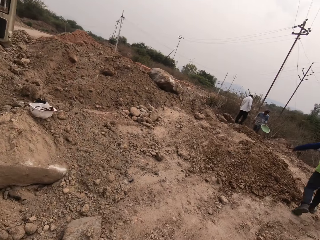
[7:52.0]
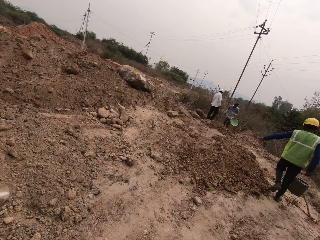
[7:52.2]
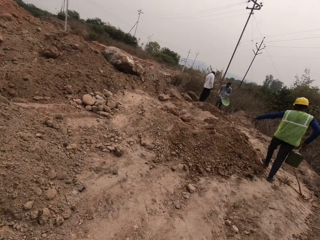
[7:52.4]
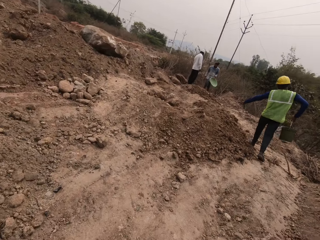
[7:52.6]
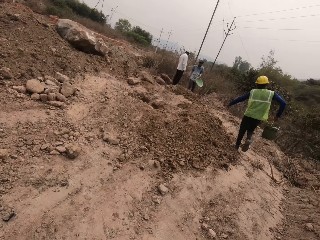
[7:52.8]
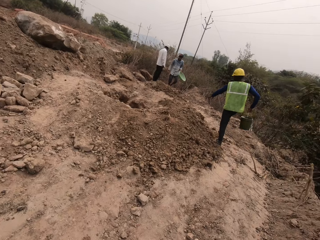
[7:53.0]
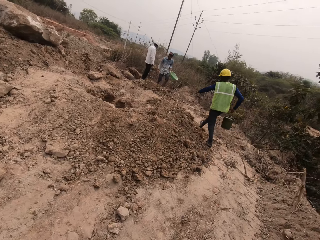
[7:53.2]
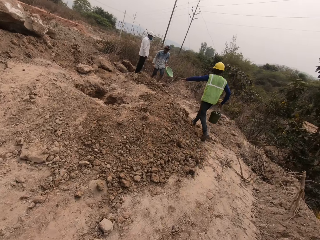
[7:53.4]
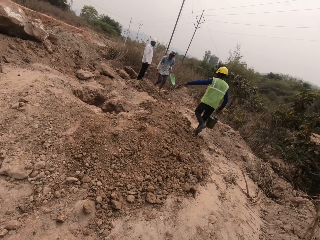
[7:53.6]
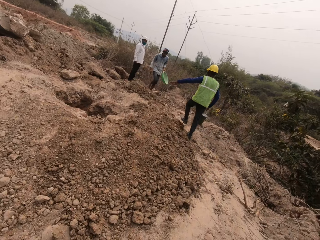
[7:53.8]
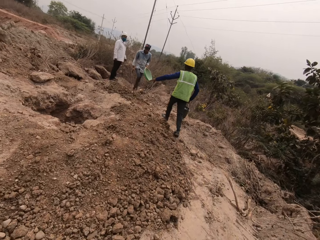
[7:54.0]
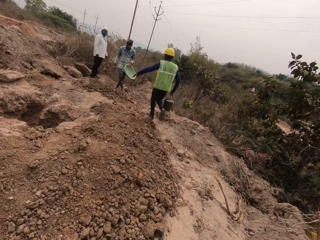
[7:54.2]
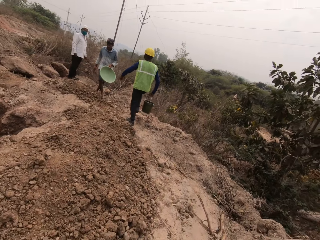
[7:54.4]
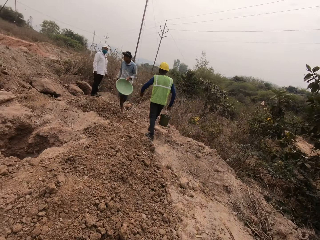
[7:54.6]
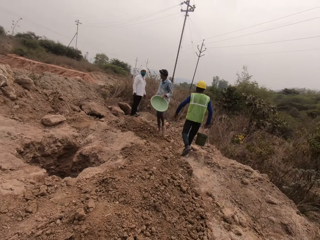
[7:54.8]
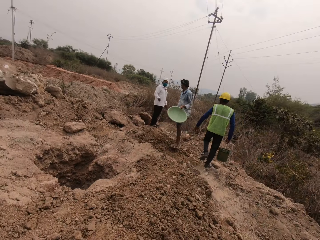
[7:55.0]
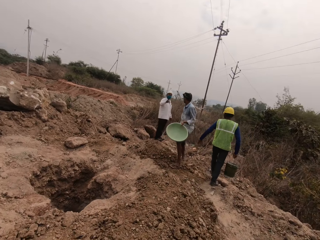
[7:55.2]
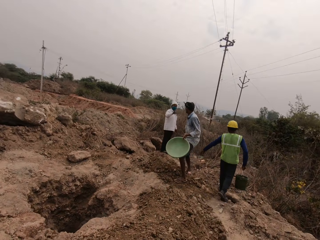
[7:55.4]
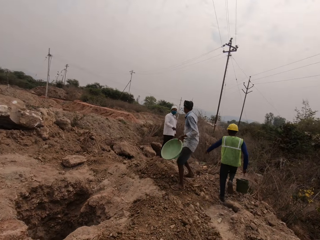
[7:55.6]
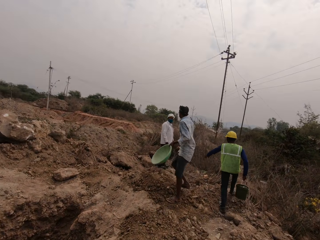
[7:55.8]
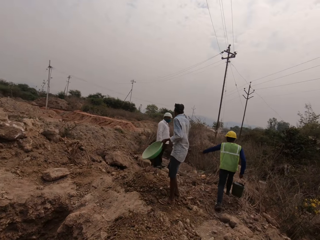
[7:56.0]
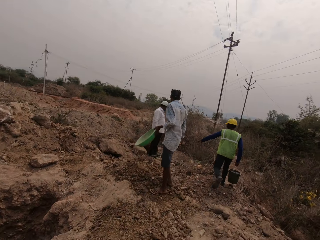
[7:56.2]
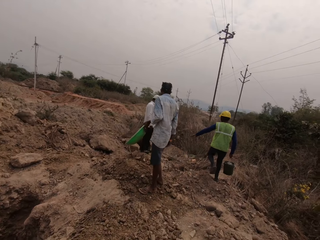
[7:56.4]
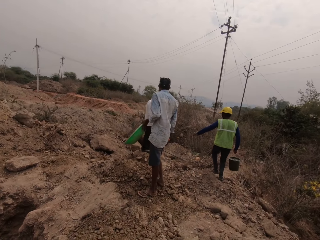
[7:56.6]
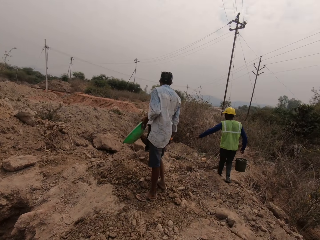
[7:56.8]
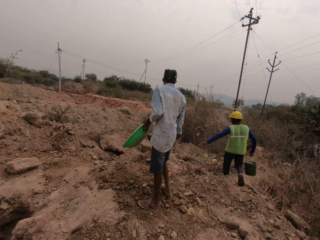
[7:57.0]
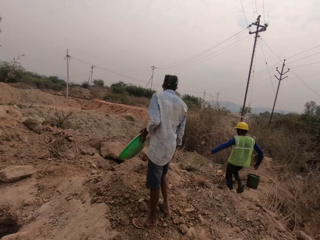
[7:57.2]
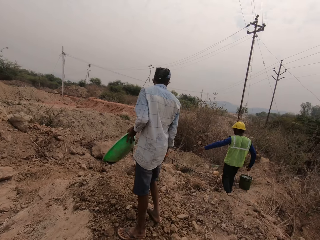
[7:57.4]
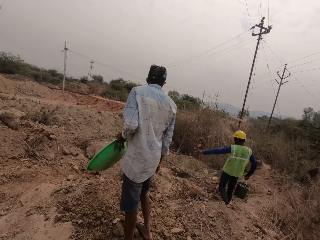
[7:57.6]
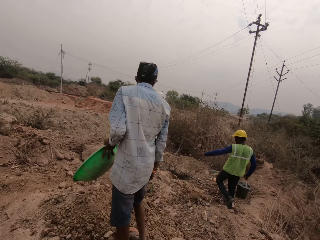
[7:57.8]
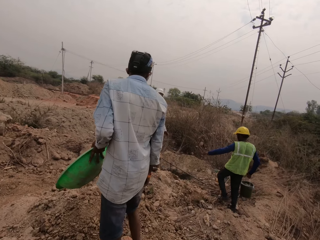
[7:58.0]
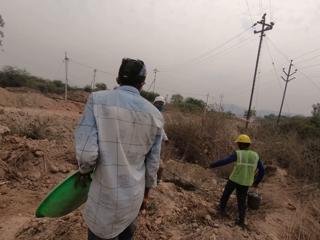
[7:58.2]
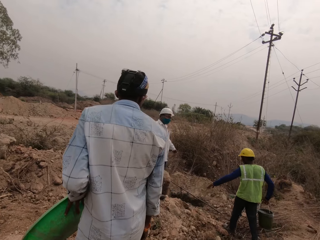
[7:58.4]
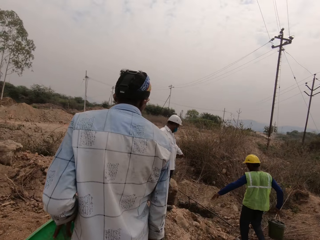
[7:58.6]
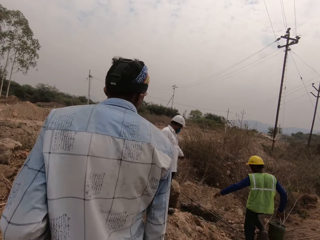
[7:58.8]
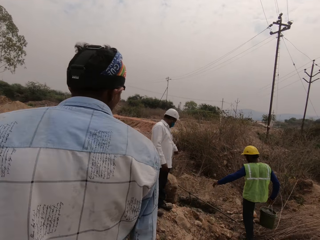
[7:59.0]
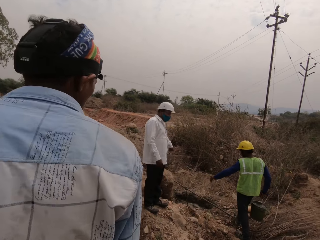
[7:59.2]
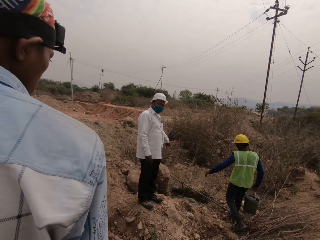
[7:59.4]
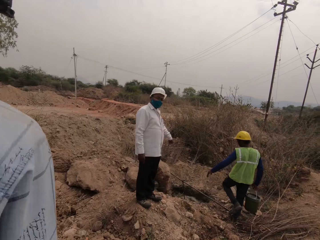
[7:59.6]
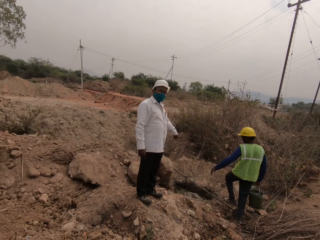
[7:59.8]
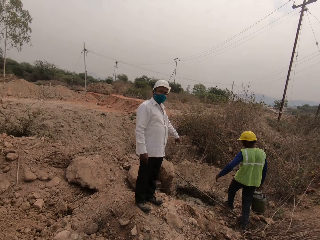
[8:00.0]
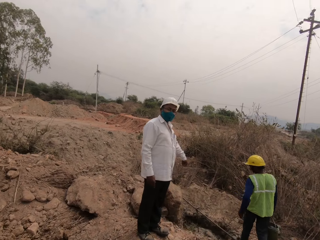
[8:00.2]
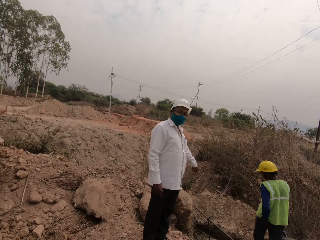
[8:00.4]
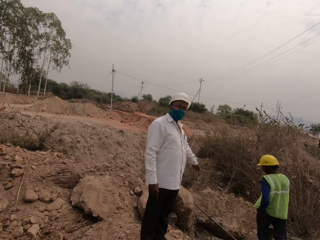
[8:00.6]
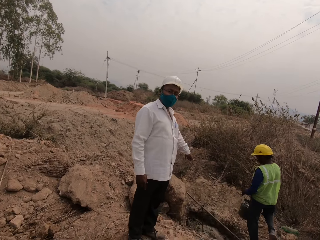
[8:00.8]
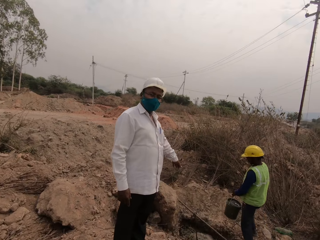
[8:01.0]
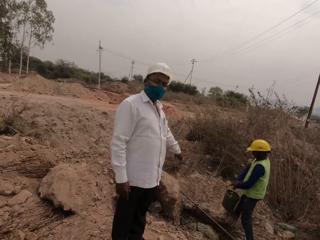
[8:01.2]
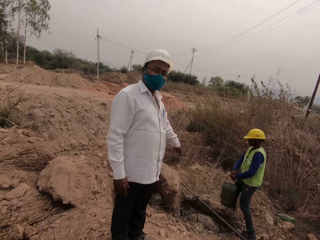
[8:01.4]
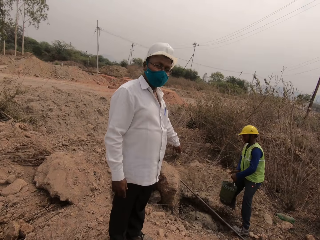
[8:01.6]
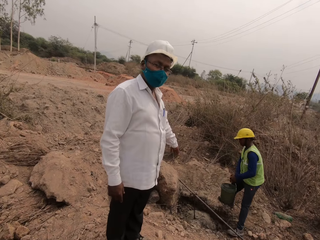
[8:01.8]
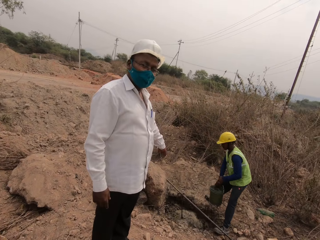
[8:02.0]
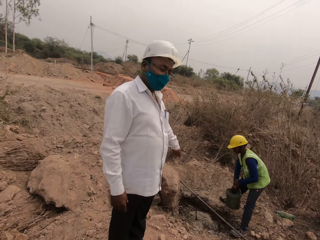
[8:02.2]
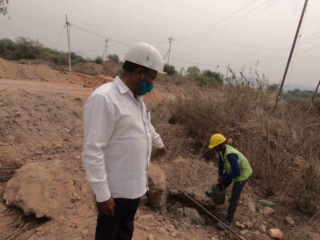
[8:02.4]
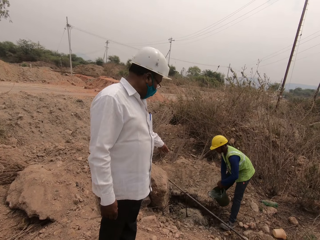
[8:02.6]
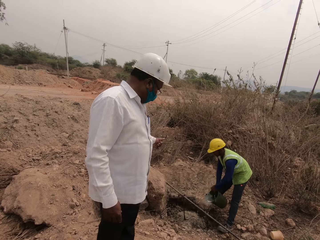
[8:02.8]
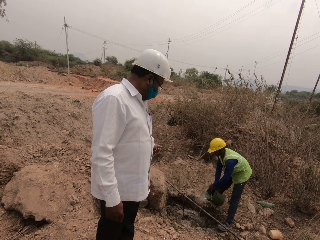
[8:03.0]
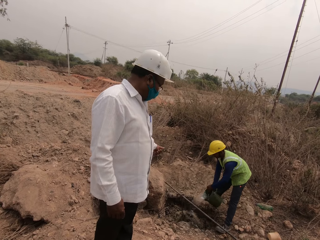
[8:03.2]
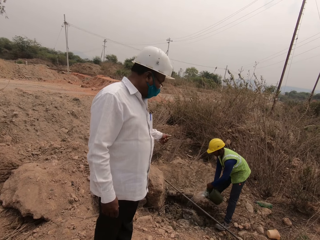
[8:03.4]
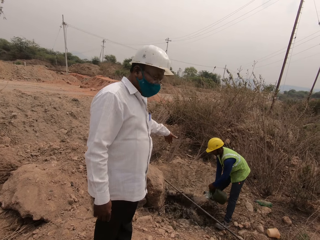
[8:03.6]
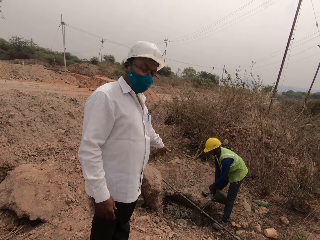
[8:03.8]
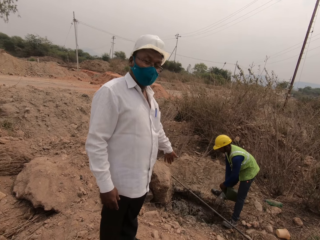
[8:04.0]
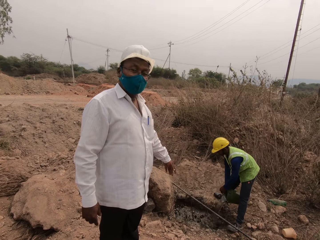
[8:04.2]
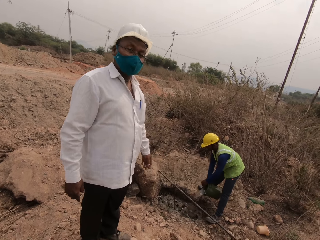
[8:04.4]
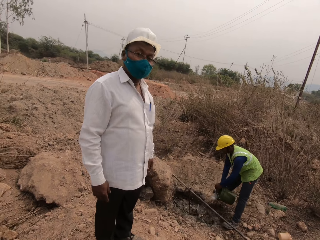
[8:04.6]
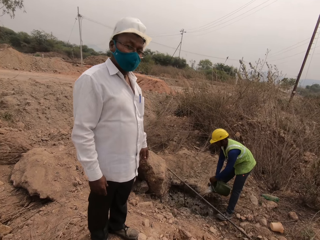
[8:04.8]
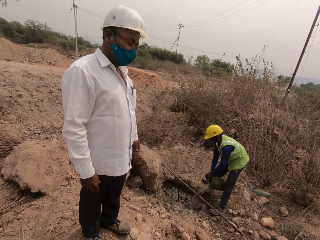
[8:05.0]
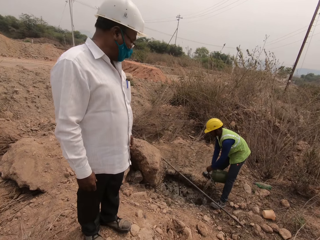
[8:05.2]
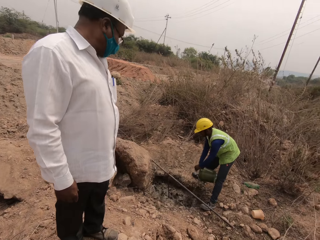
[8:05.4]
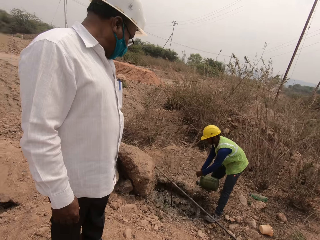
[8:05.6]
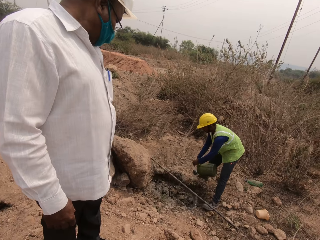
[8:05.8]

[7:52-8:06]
A man interacts with the camera wearer and another man. A third man holds the bucket of water with both hands. A man talks to the camera wearer. The third man pours water from the bucket into the hole on the ground with both hands.

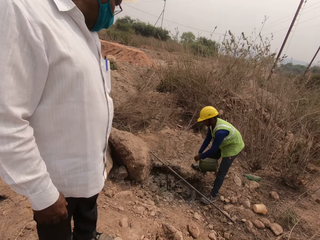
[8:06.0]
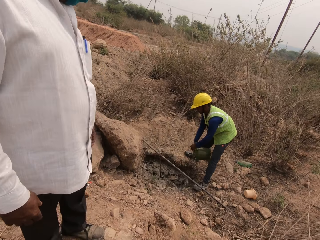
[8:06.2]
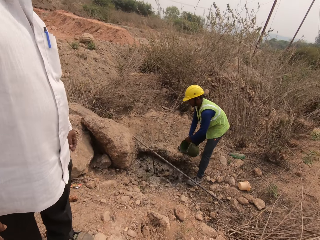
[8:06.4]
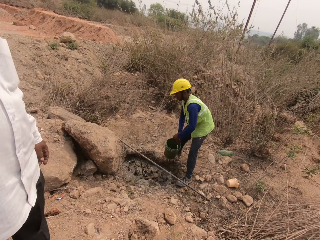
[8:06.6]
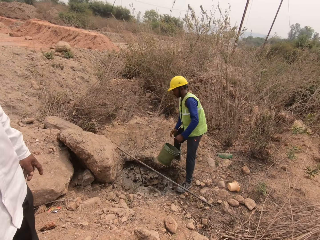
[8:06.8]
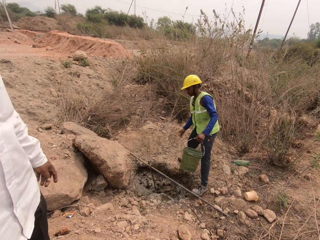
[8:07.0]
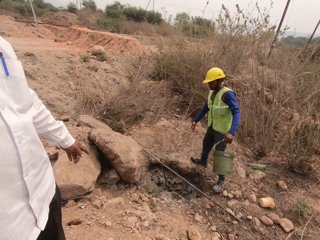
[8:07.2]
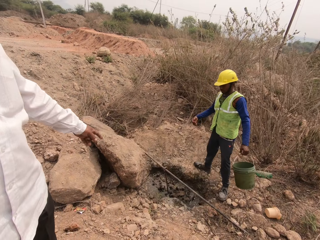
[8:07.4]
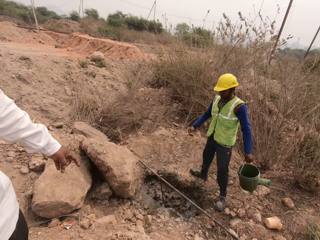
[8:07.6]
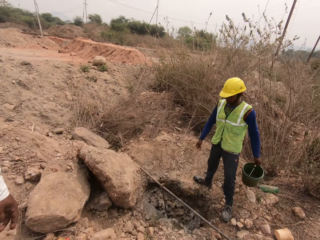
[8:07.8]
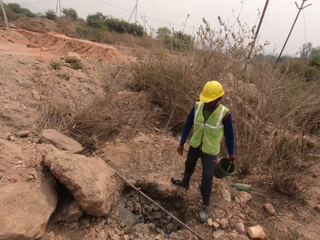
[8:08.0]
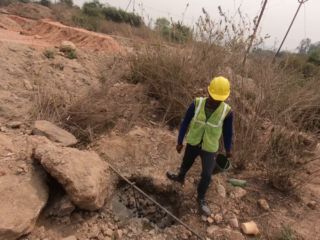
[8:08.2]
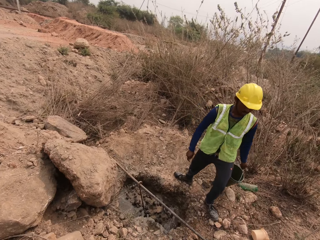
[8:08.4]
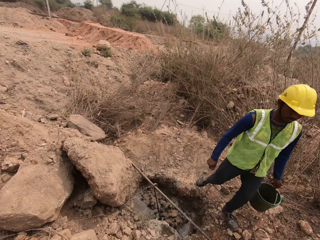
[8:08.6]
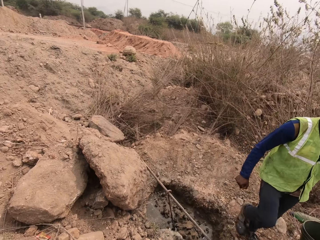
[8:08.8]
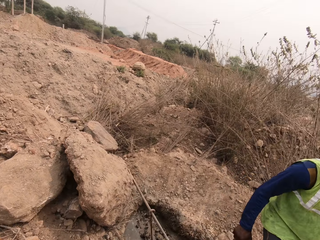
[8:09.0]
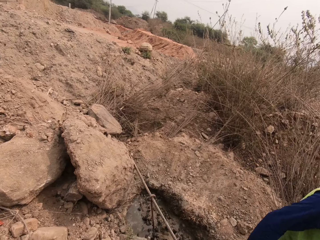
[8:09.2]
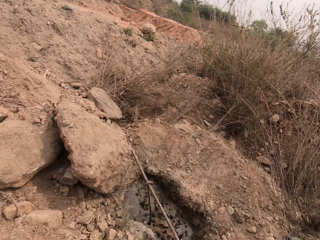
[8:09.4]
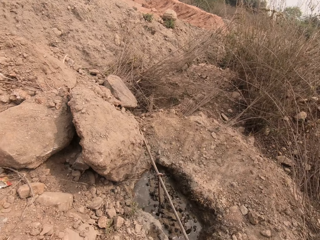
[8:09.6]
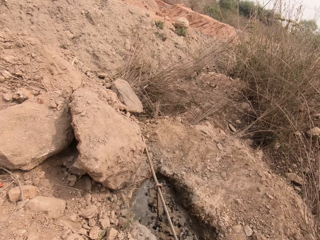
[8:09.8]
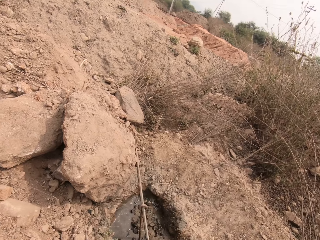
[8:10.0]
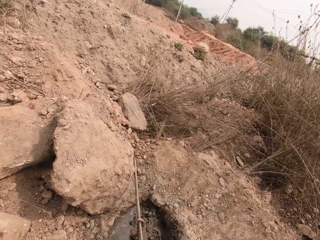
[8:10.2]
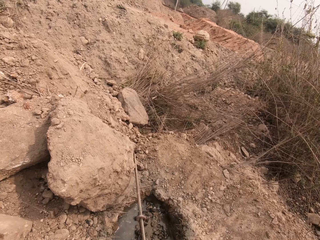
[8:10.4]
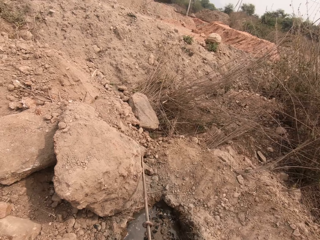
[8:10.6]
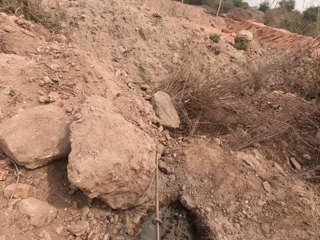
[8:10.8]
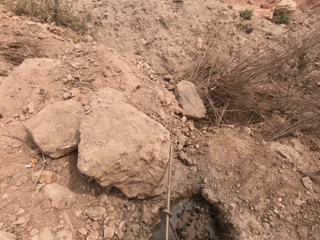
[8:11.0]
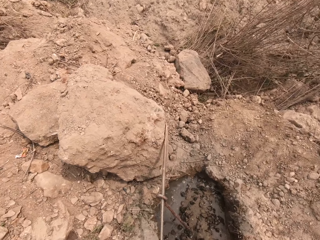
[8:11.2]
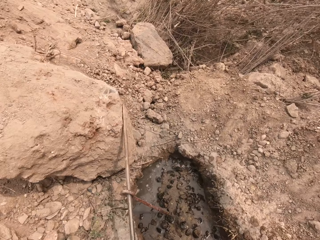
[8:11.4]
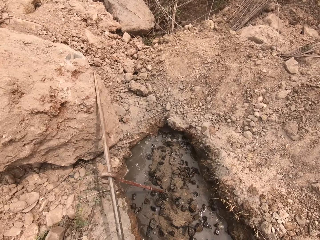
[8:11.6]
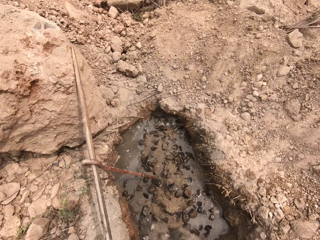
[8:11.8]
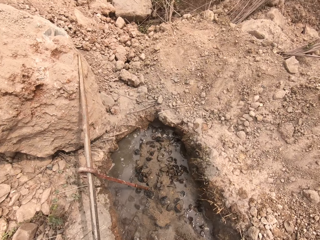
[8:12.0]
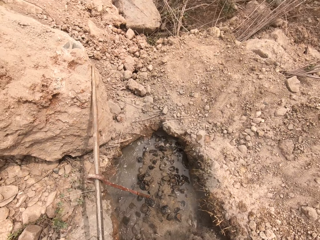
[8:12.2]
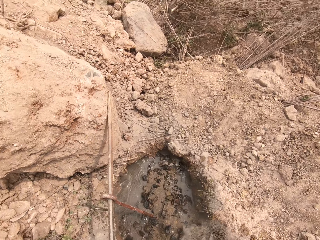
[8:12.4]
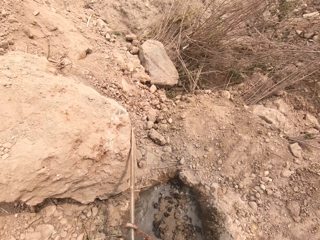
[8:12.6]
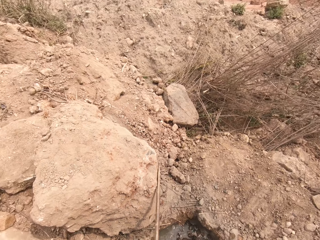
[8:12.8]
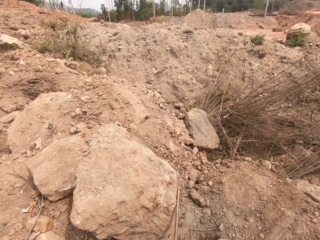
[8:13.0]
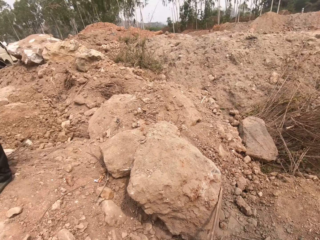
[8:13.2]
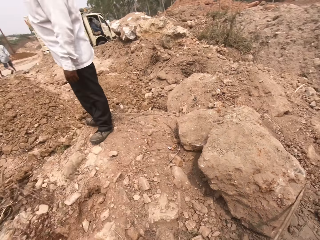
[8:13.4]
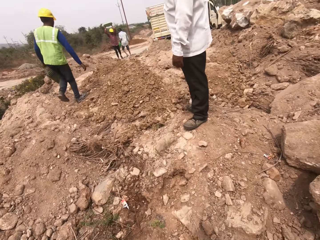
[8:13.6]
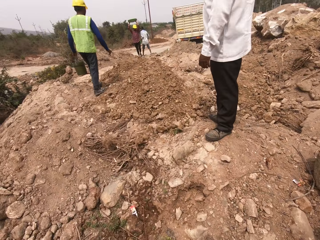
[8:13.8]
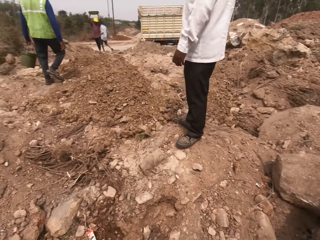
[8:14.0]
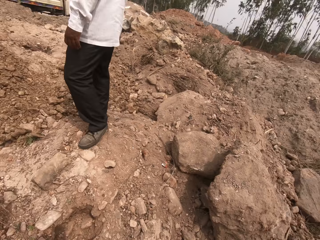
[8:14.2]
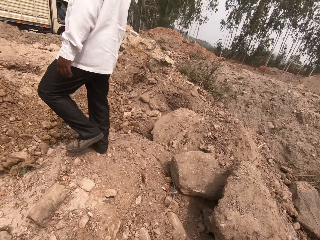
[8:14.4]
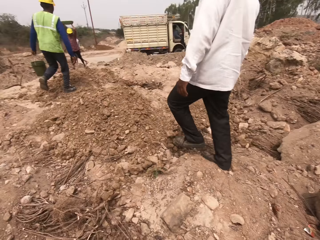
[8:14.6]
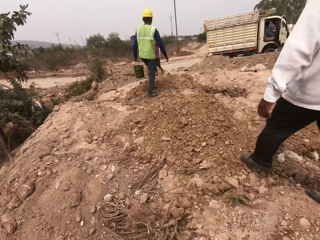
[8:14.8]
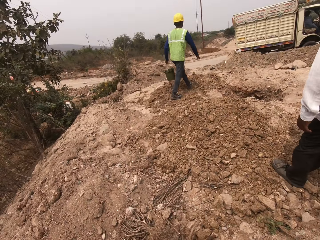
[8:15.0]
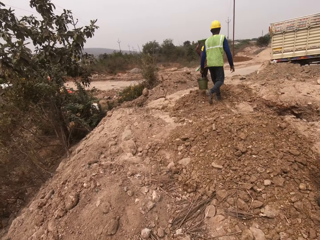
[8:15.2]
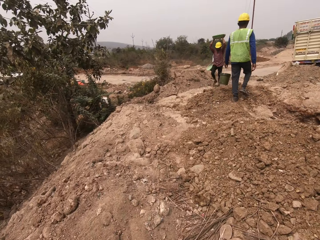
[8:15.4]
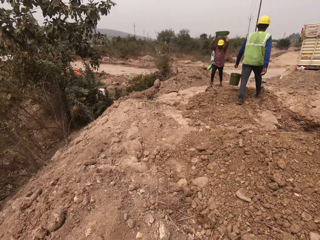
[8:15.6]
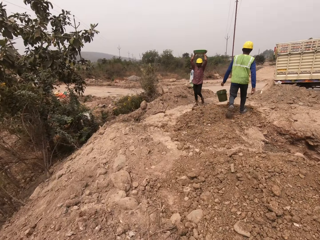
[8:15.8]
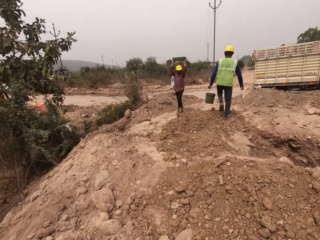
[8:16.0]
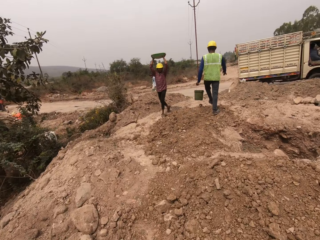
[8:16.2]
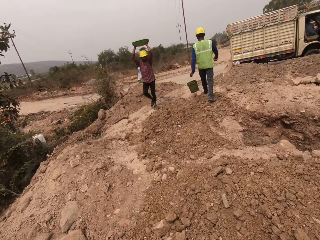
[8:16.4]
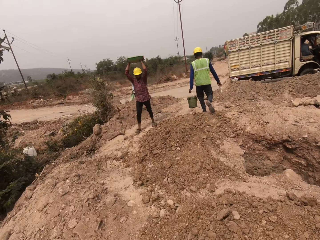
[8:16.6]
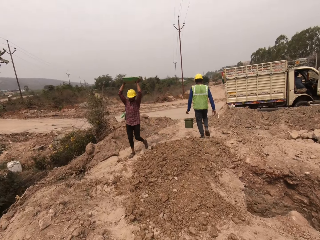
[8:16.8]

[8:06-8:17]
A man holds the bucket with his left hand. The camera wearer looks around. He pours concrete mix from the bowl into the hole on the ground with his hands. He walks in the field. Another man holds the bowl over his head with both hands.
